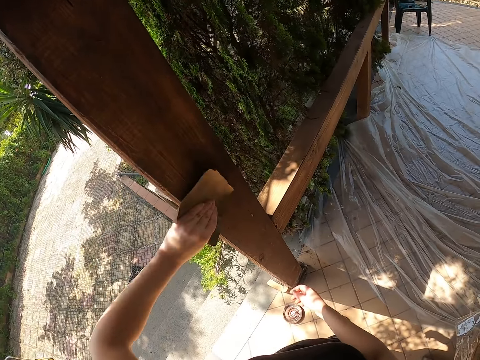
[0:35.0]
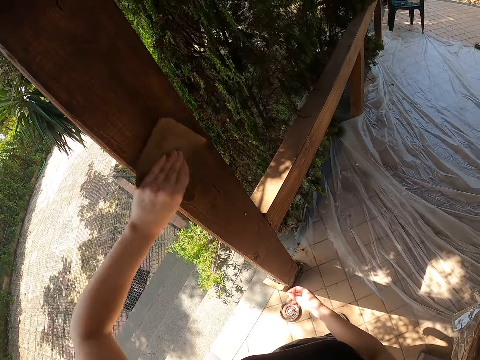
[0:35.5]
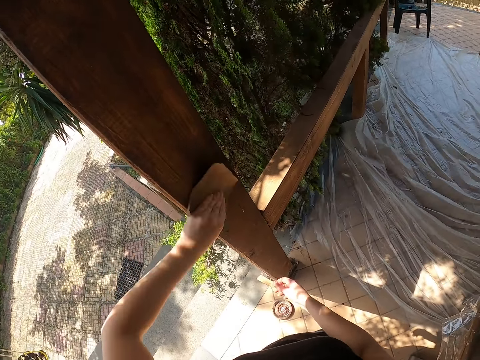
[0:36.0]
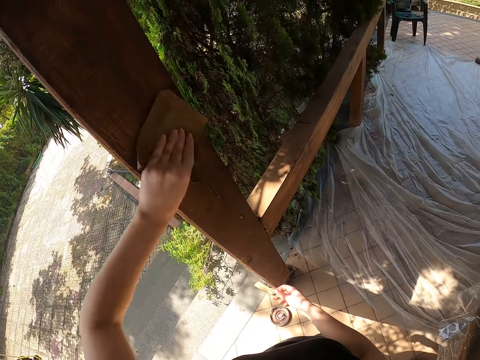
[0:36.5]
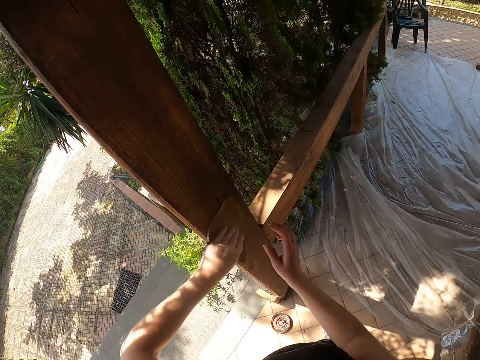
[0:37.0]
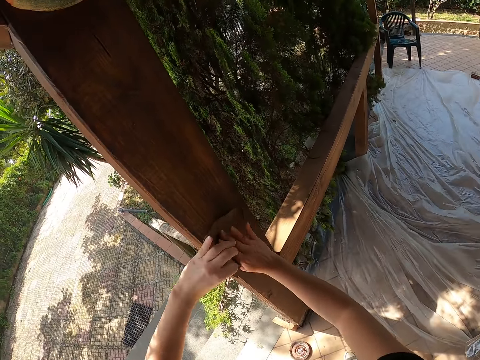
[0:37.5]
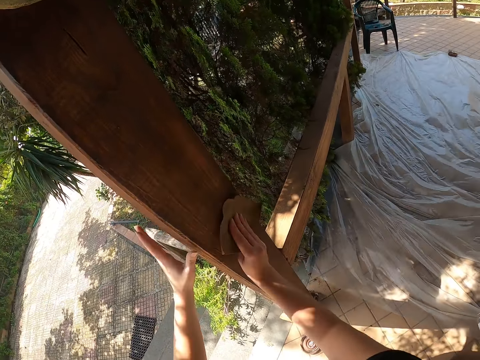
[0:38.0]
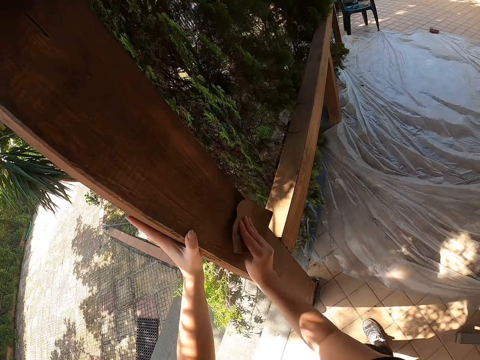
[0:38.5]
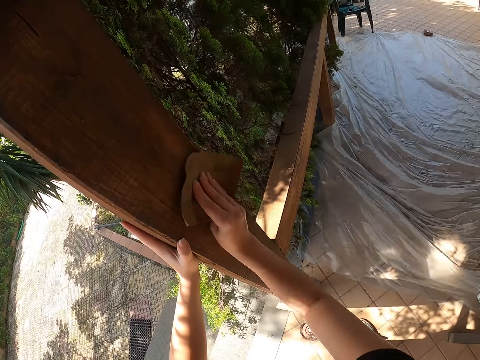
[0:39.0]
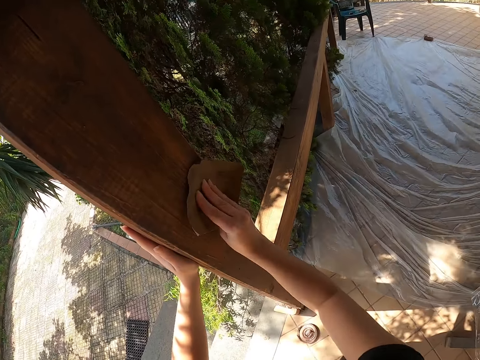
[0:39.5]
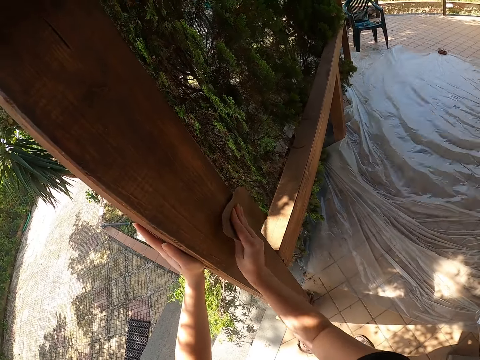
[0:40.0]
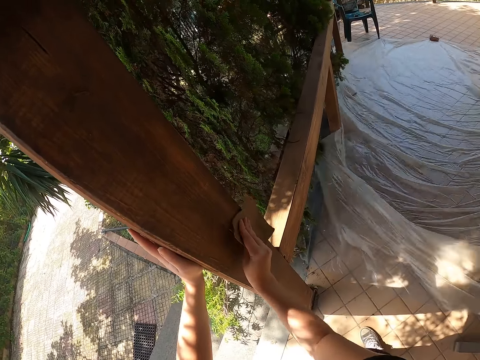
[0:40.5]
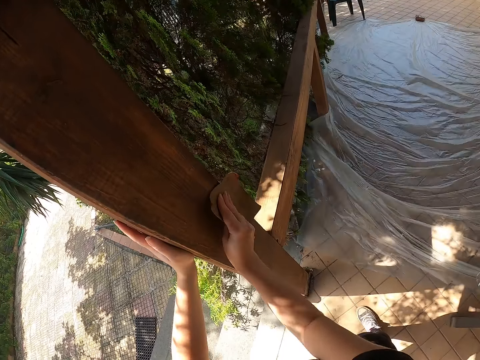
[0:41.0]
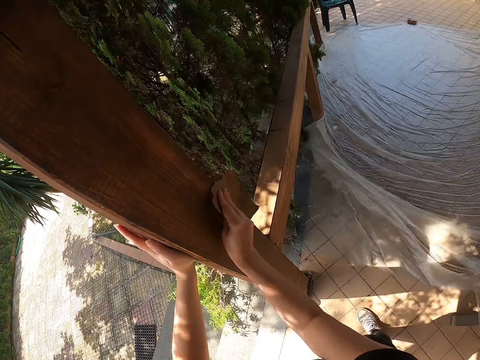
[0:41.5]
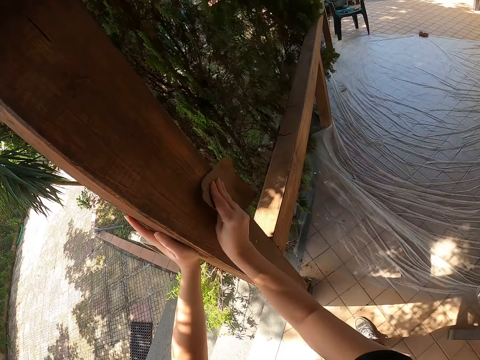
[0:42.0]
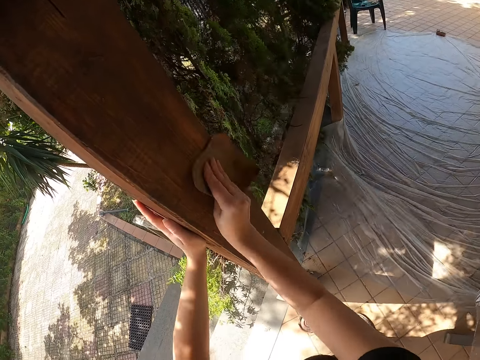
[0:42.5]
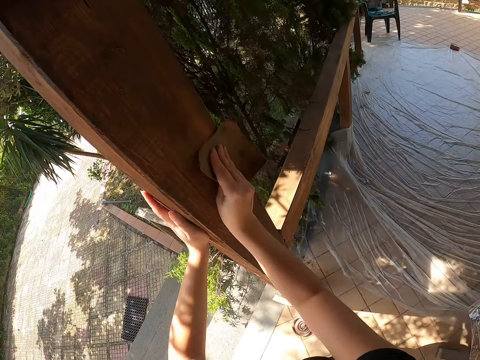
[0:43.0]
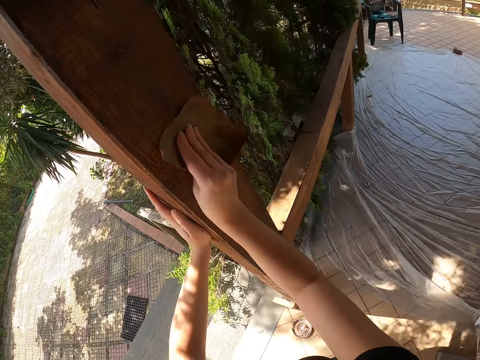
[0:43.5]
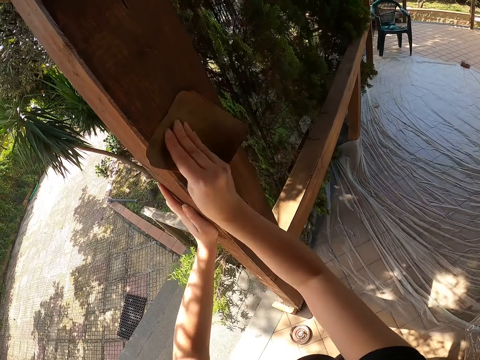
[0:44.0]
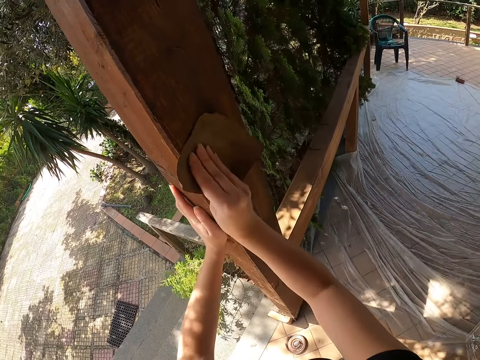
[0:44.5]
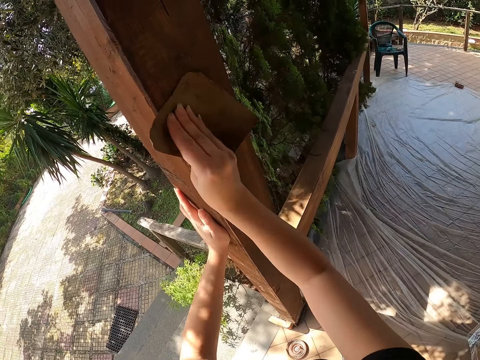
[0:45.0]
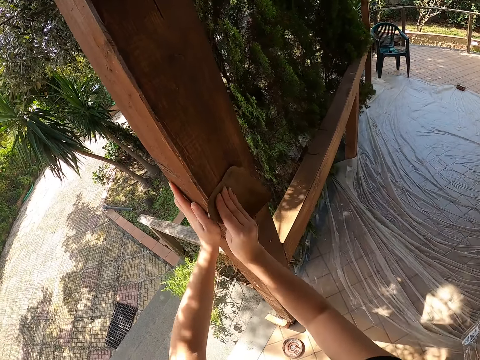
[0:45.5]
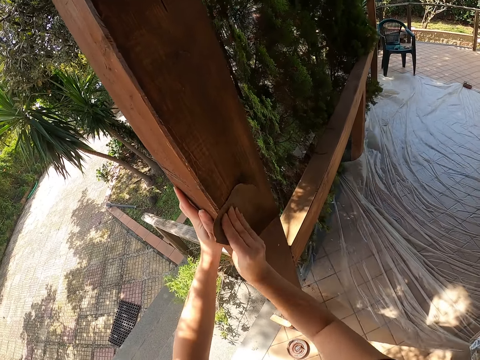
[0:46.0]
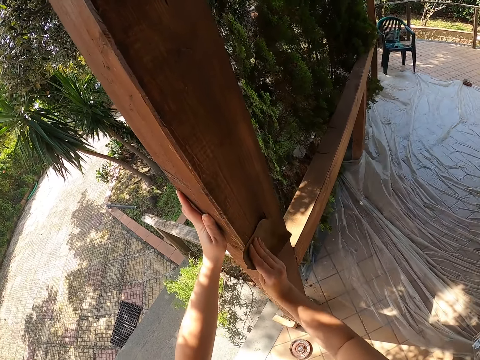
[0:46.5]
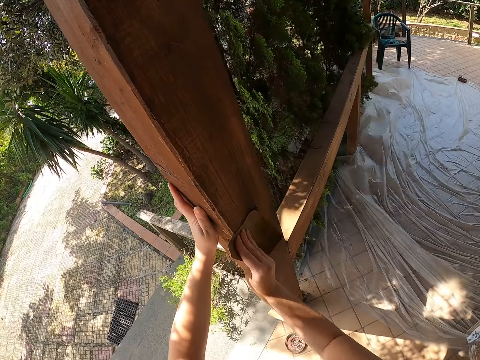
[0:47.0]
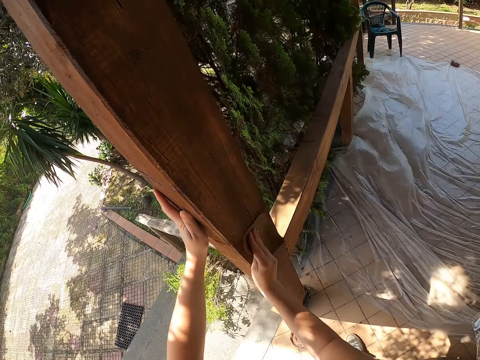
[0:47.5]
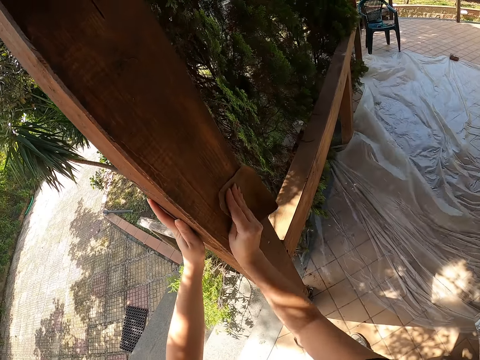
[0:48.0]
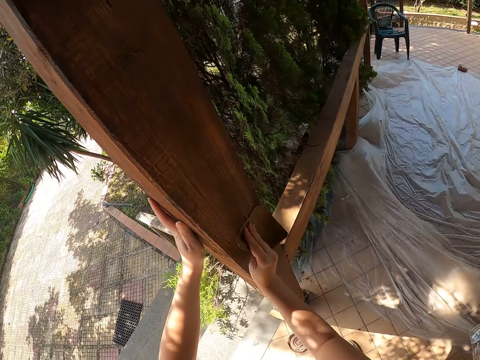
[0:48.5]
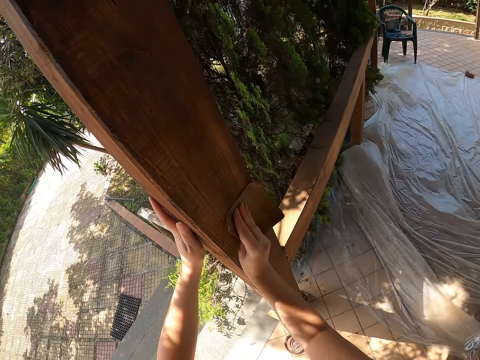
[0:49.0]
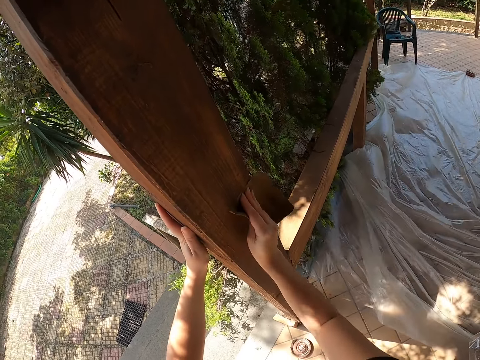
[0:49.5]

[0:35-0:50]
The camera wearer holds the sandpaper with the right hand. They sand the baluster.

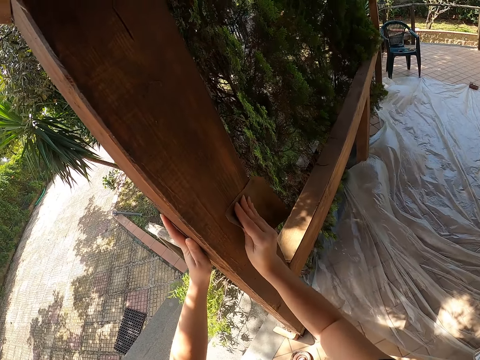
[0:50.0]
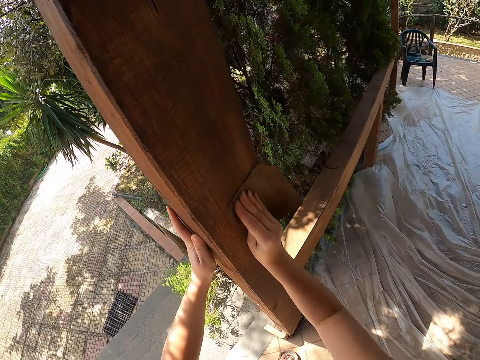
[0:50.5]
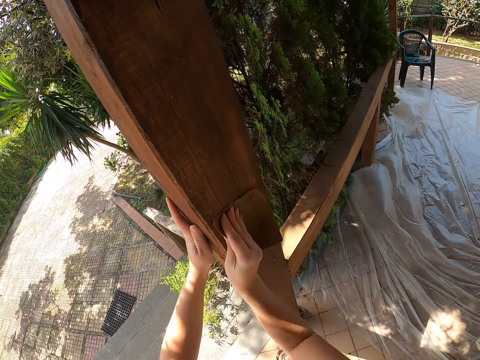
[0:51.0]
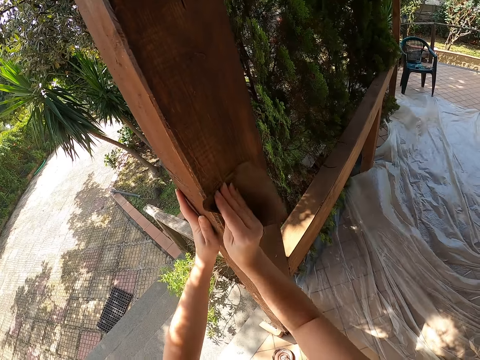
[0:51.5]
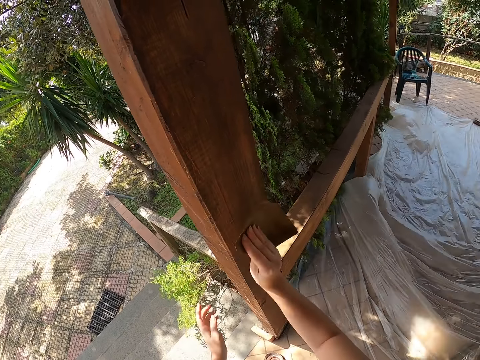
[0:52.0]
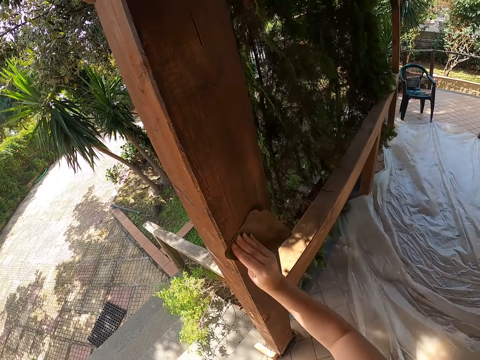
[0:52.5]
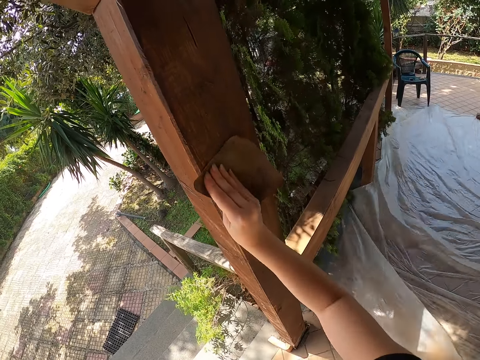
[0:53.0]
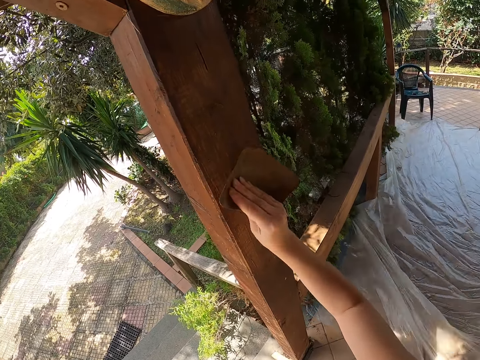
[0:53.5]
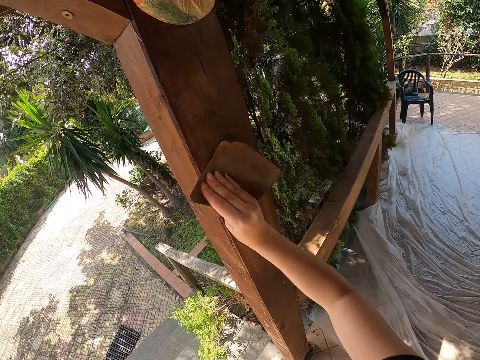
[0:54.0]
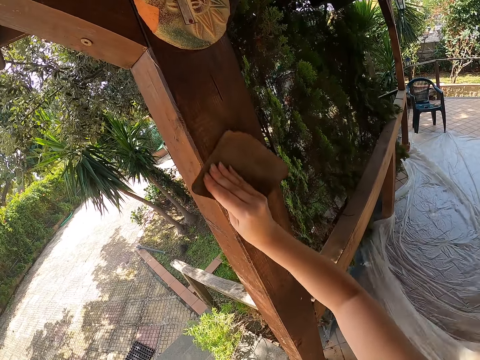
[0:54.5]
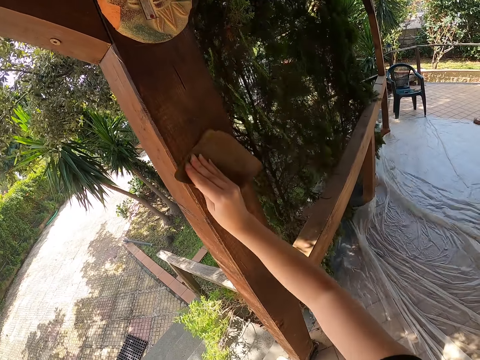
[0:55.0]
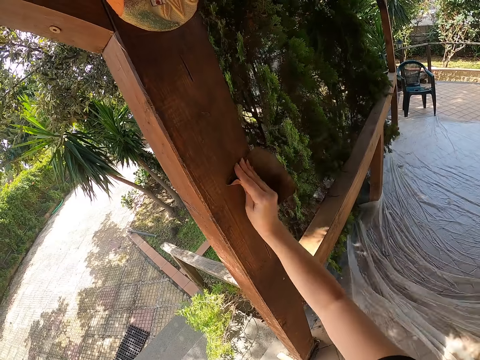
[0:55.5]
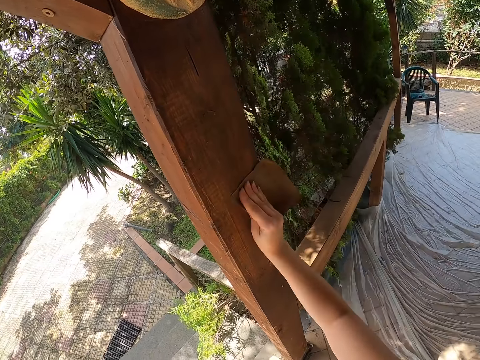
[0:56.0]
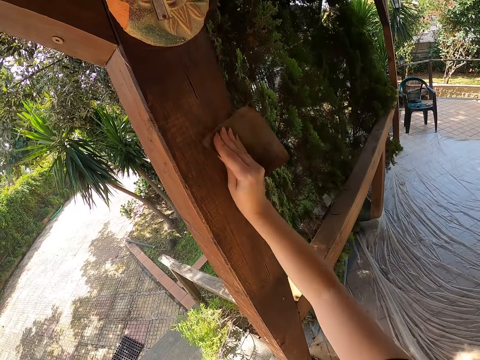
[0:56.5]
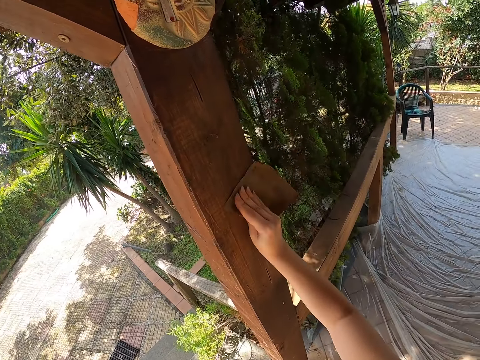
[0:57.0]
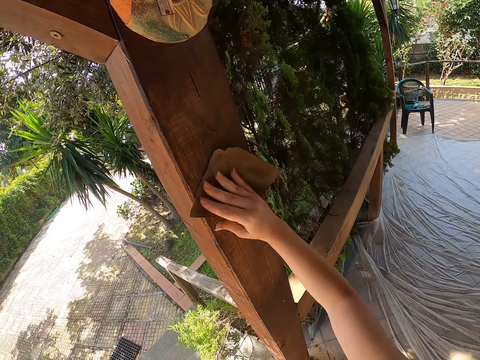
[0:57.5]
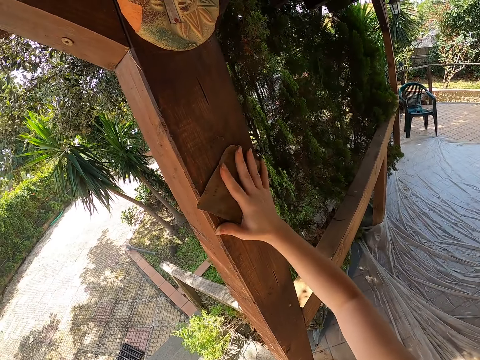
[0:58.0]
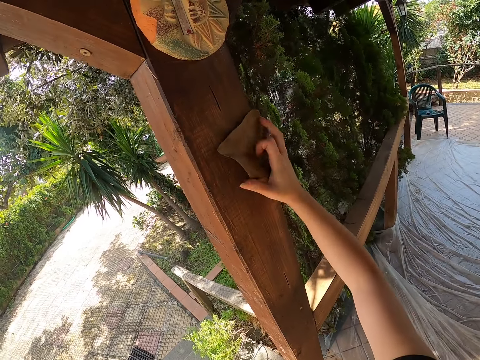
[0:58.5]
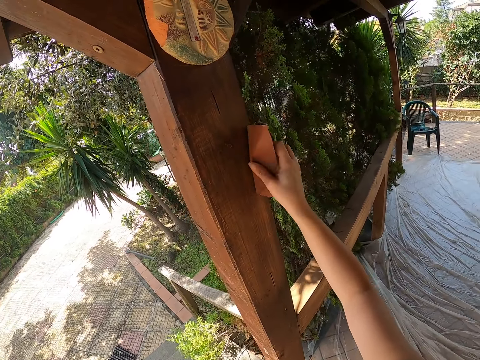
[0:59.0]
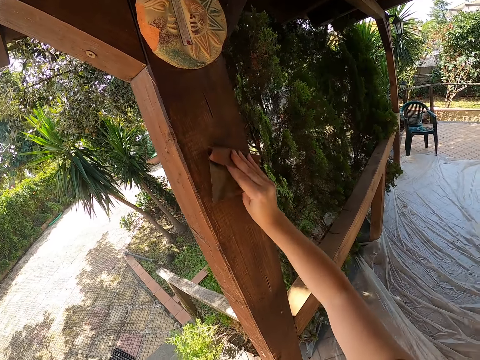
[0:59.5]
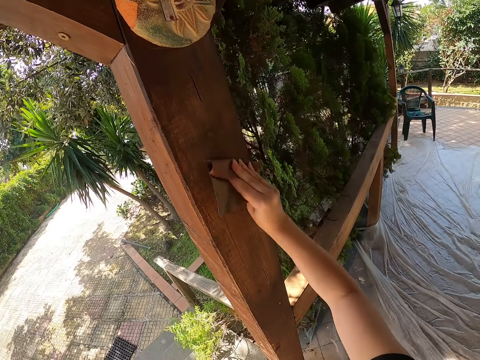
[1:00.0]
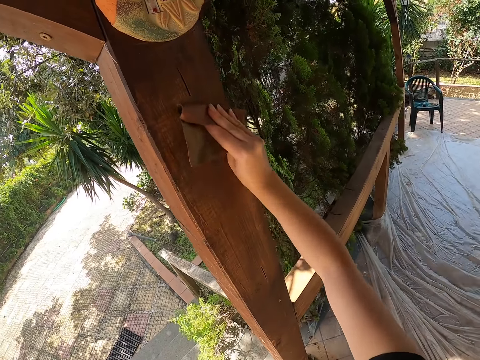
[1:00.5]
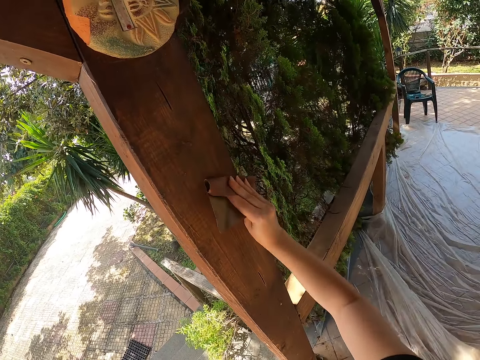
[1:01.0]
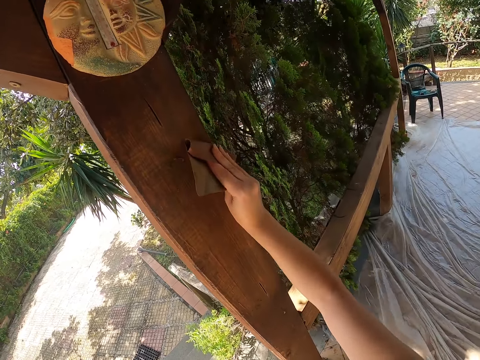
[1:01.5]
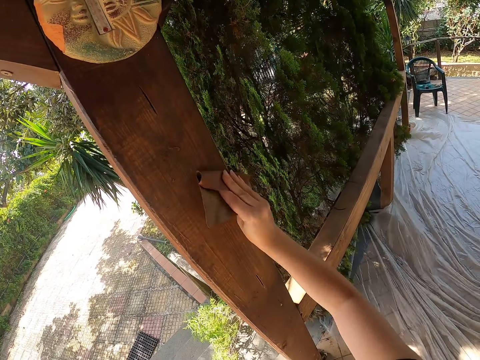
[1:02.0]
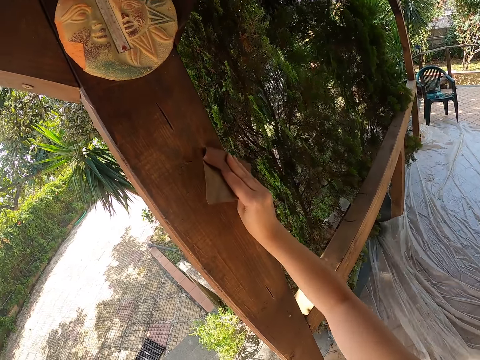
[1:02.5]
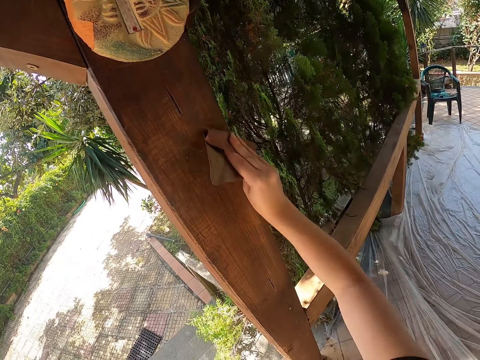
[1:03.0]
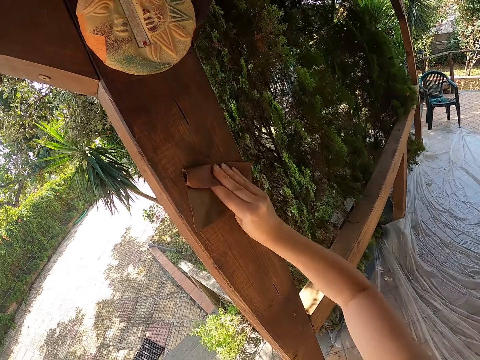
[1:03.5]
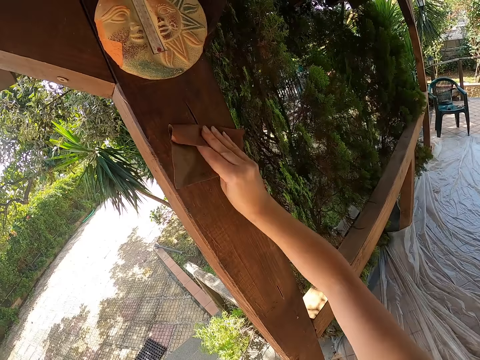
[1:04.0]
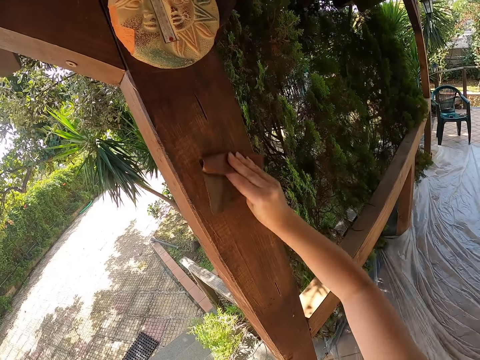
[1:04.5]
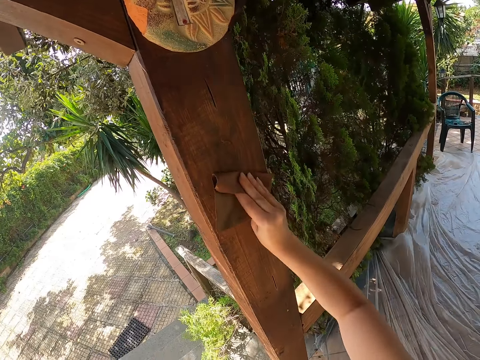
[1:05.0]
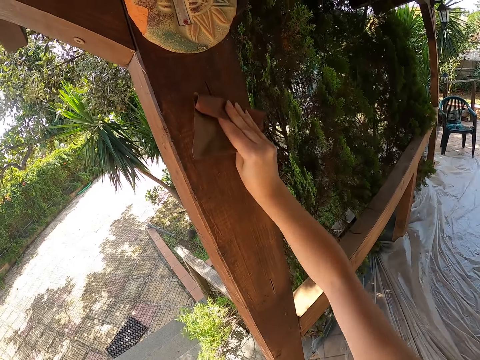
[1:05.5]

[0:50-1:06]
The camera wearer lifts the sandpaper. They sand the baluster. They hold the sandpaper on the baluster. They lift the sandpaper. They sand the baluster.
